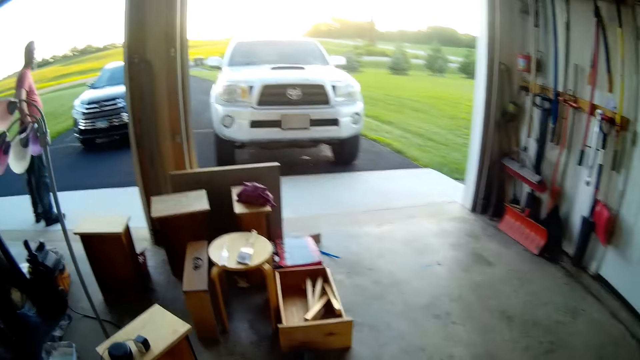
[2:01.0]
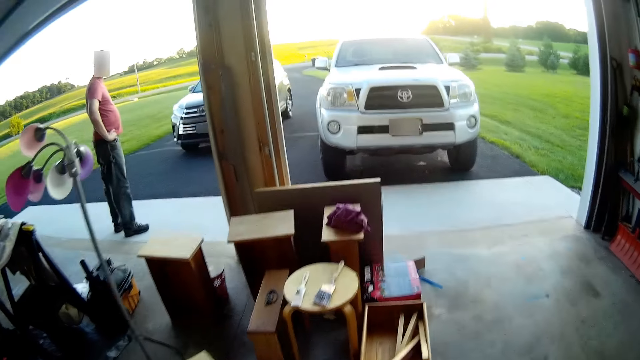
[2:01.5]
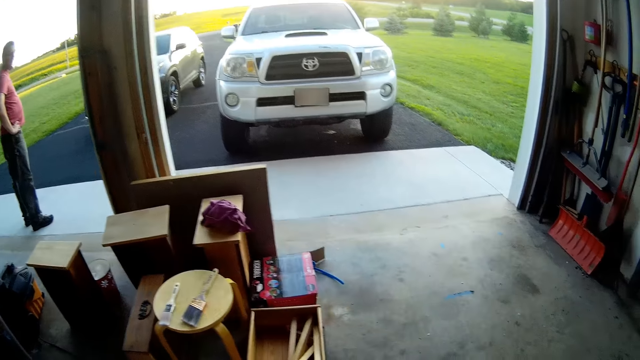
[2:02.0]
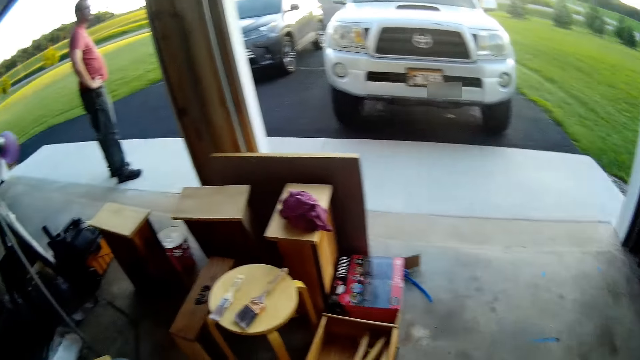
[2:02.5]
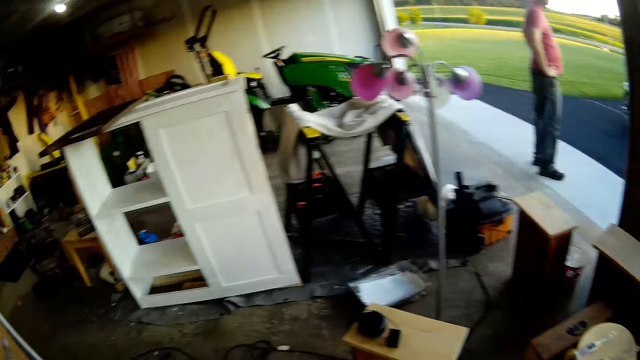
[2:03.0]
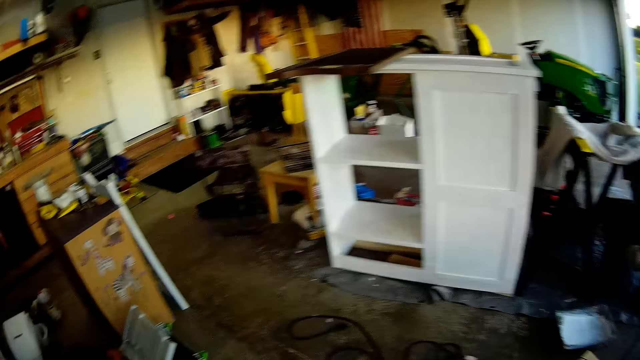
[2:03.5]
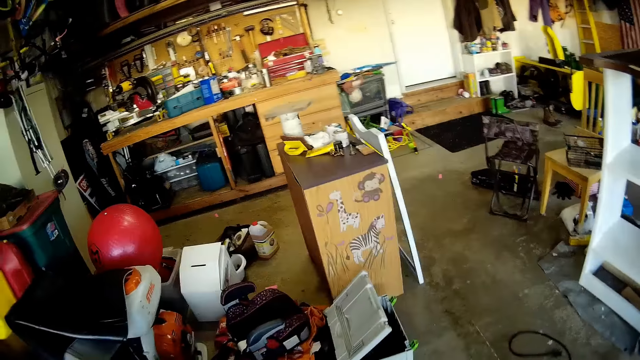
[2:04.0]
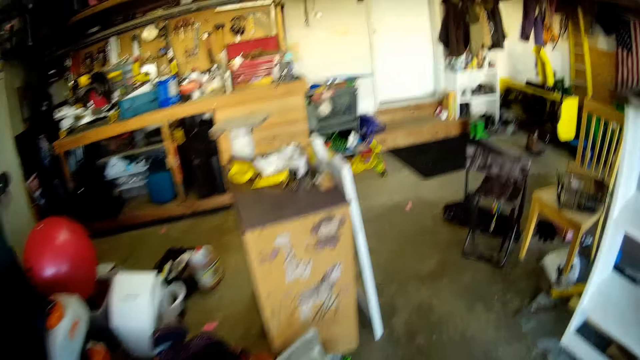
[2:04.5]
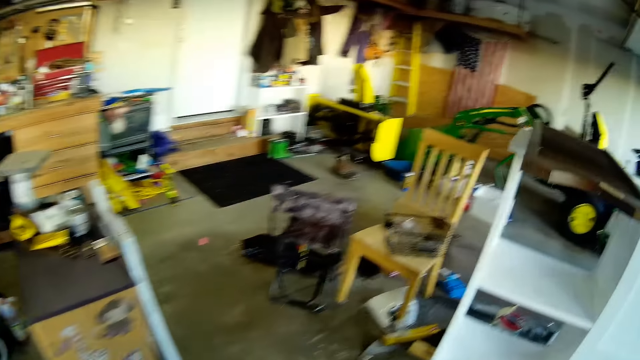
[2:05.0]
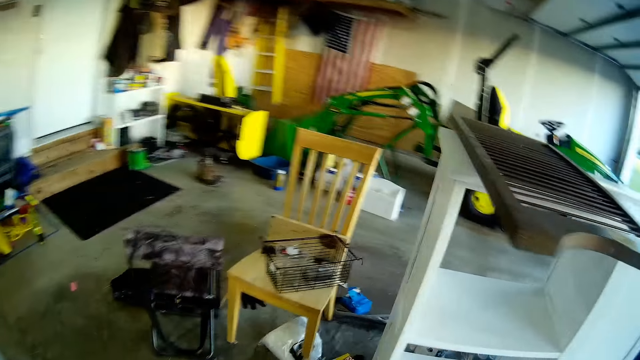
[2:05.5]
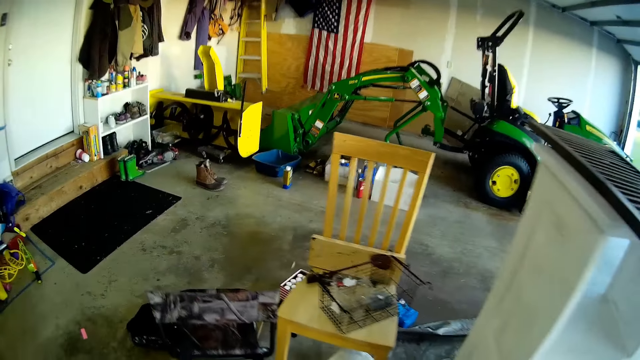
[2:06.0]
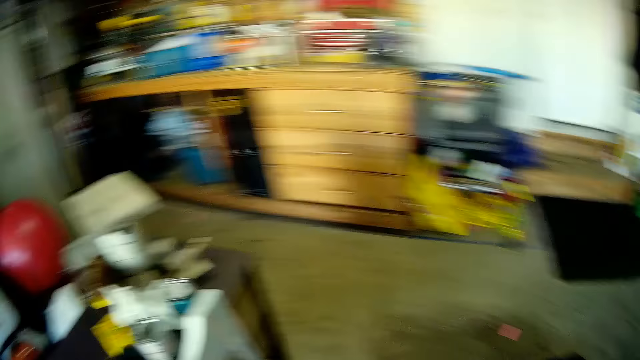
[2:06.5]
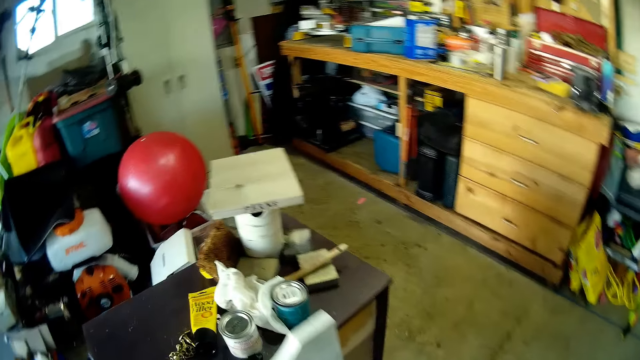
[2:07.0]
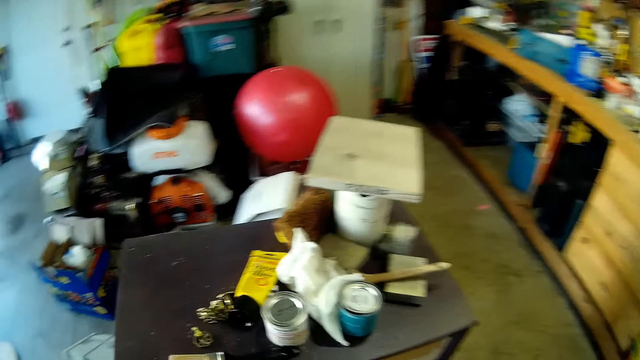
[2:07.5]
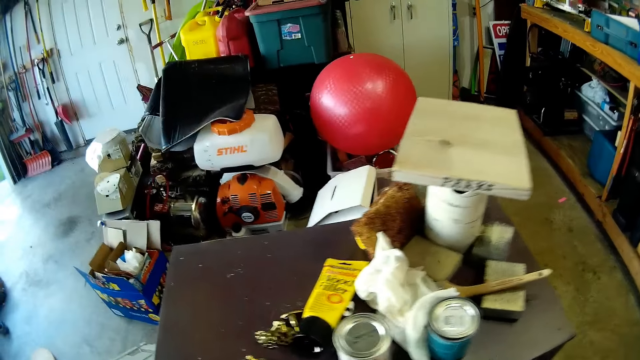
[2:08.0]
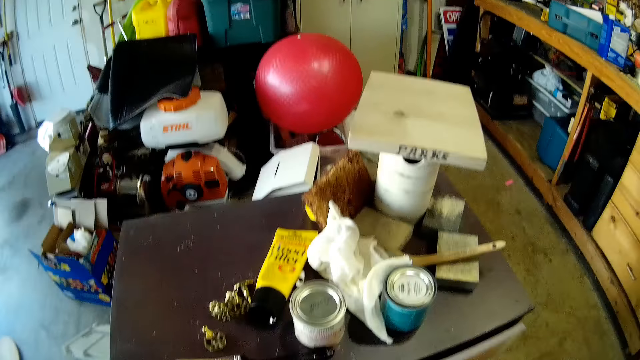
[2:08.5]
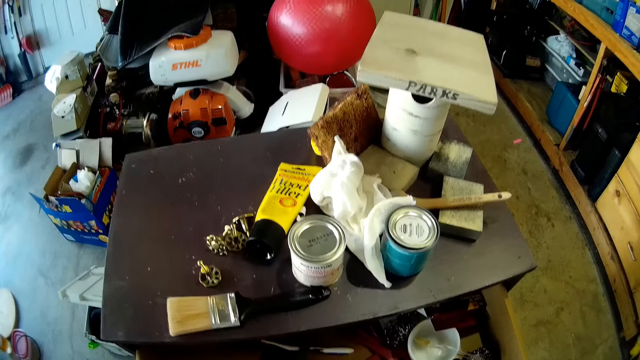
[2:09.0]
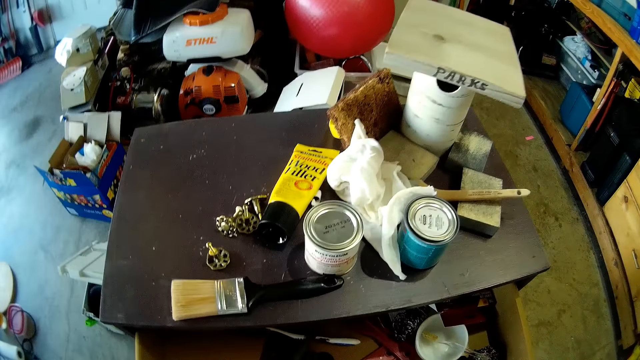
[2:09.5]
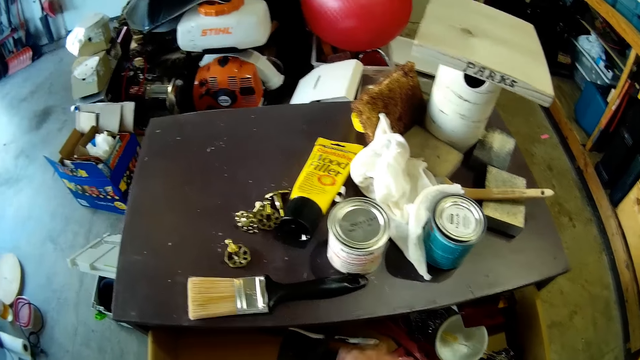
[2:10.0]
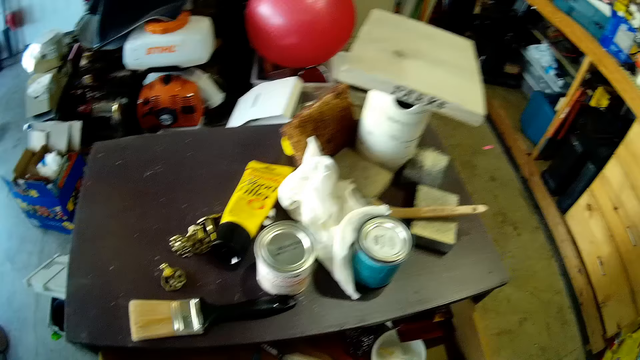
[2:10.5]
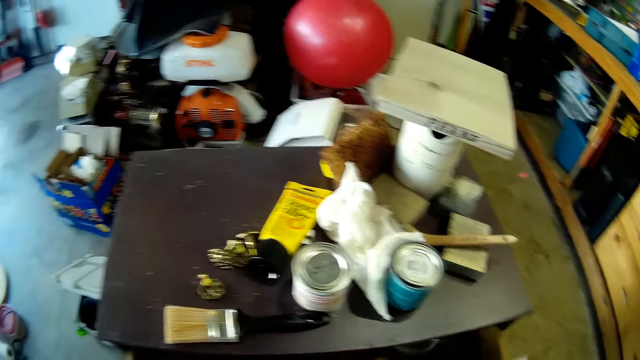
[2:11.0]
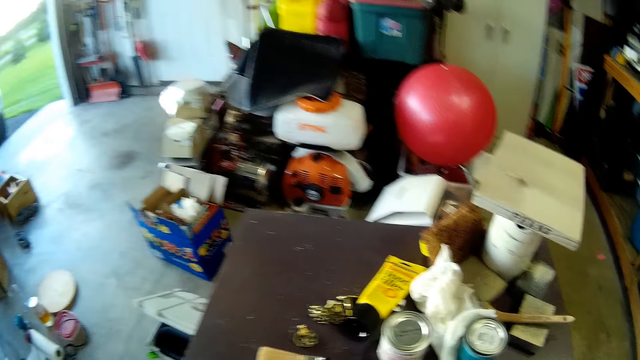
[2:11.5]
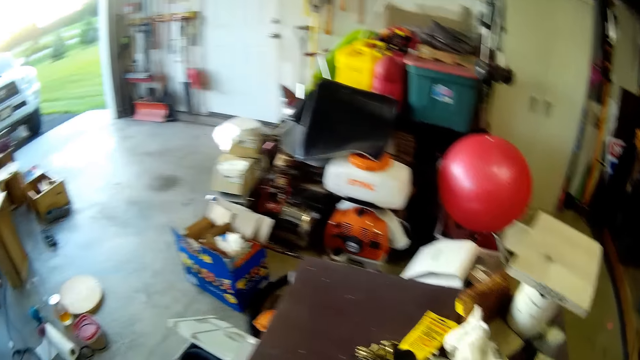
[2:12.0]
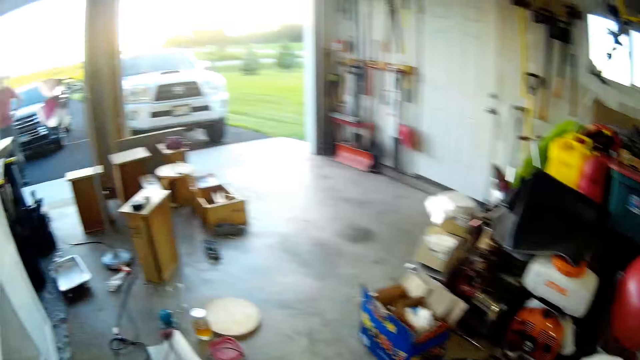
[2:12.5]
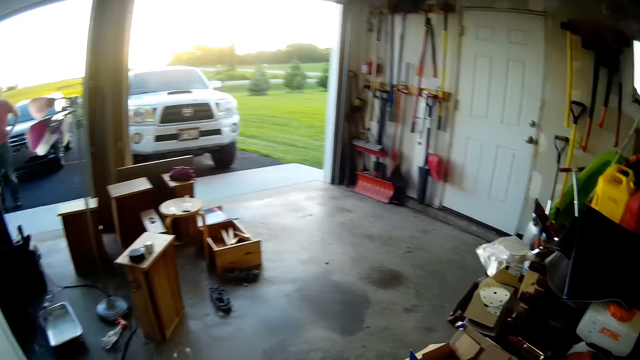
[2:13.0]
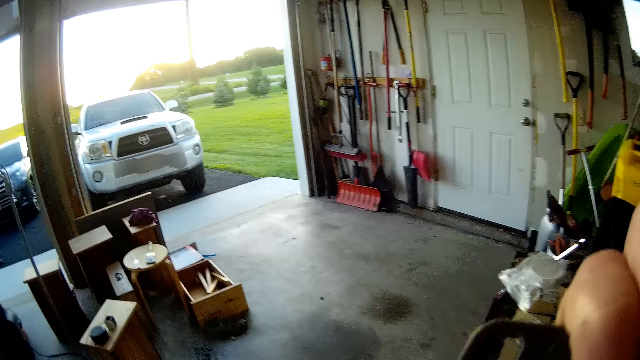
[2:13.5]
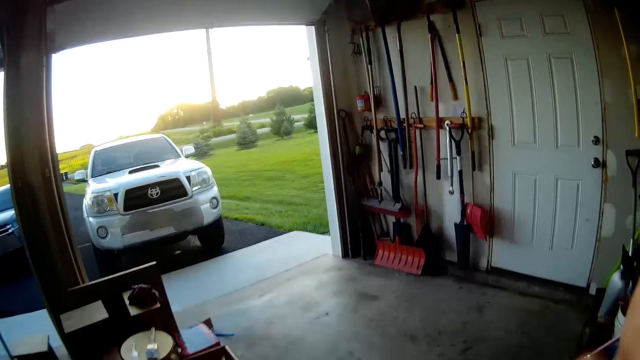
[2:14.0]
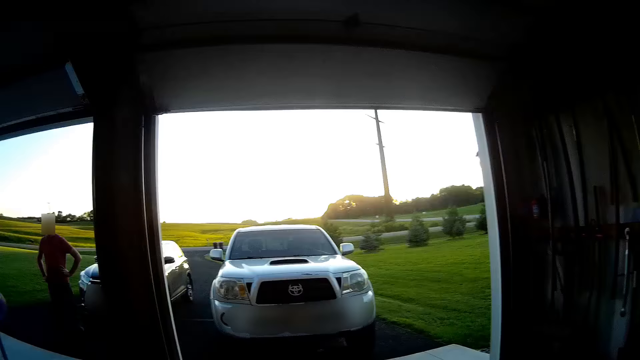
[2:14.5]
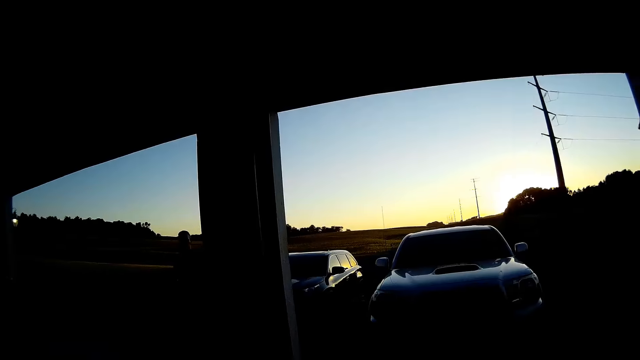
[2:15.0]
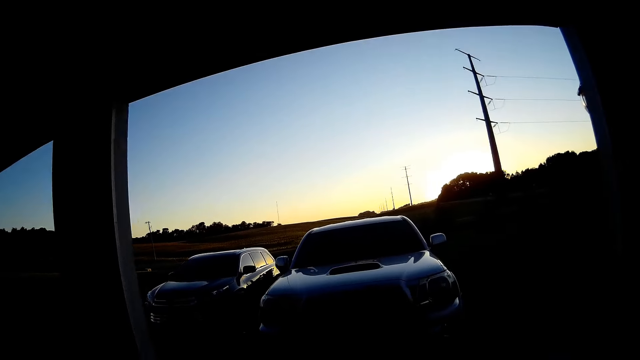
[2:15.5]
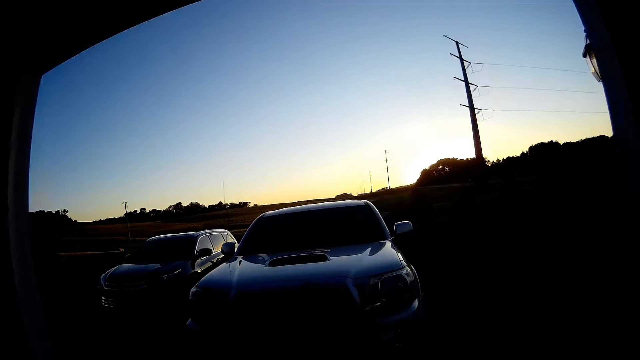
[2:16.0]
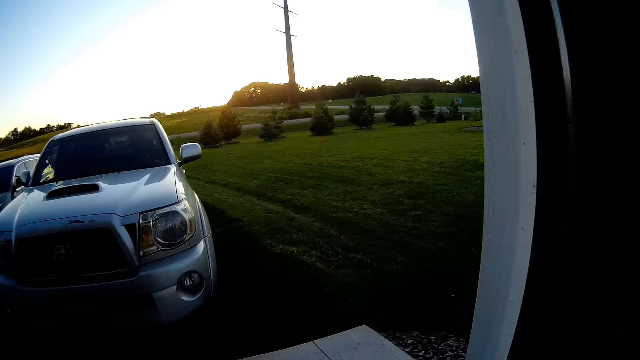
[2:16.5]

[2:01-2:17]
The camera wearer looks around the workshop. They open a drawer. They pick up a toothbrush from the drawer. They shut the drawer. They walk in the workshop.

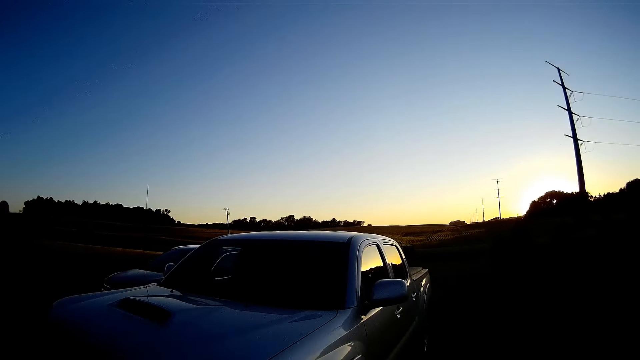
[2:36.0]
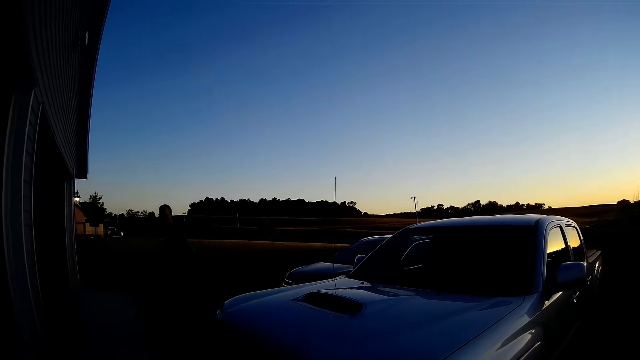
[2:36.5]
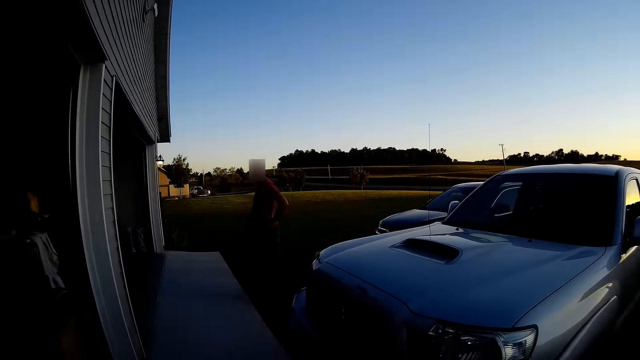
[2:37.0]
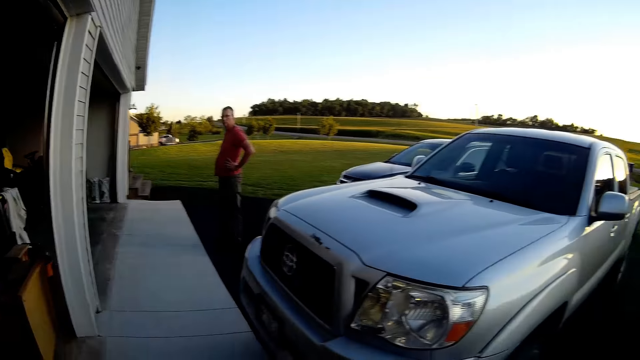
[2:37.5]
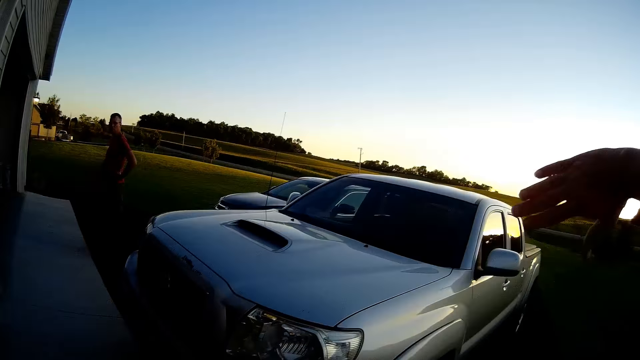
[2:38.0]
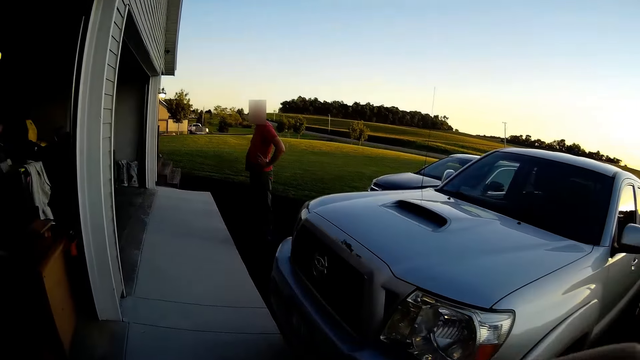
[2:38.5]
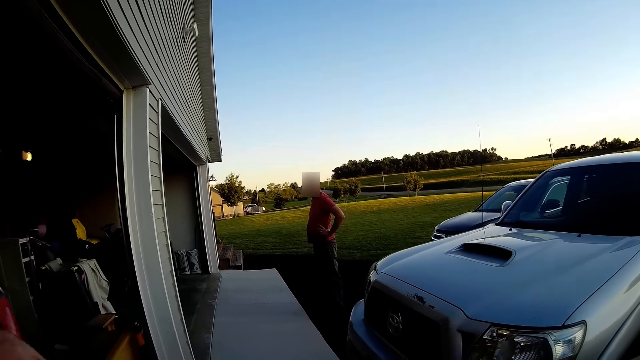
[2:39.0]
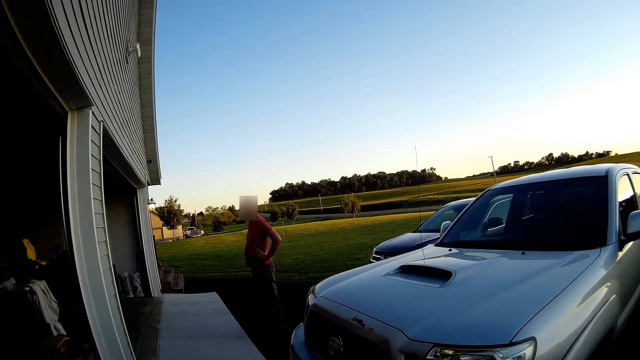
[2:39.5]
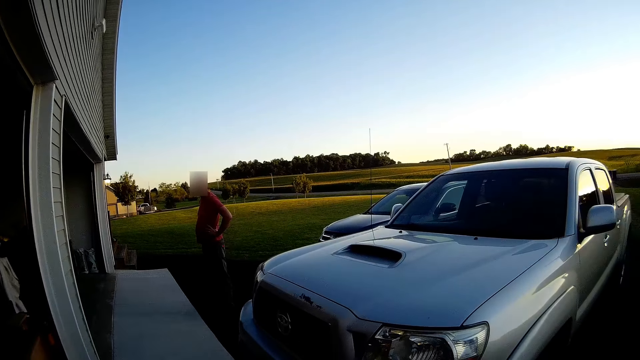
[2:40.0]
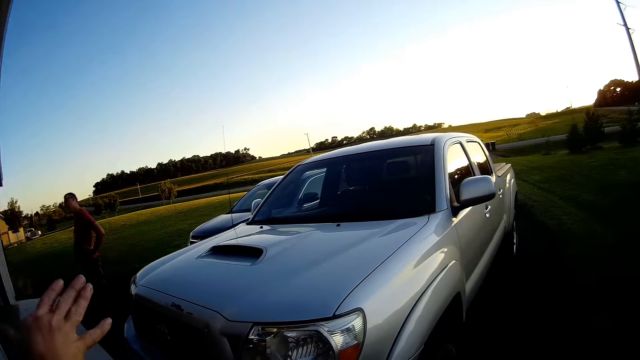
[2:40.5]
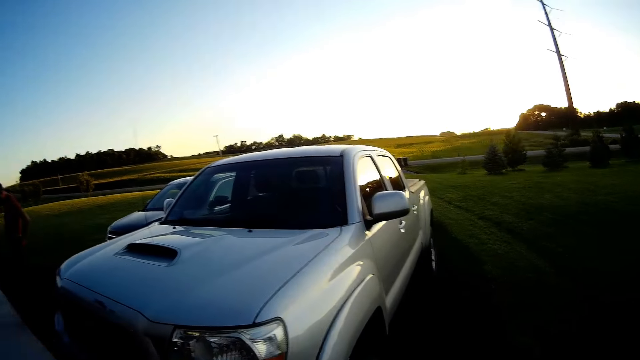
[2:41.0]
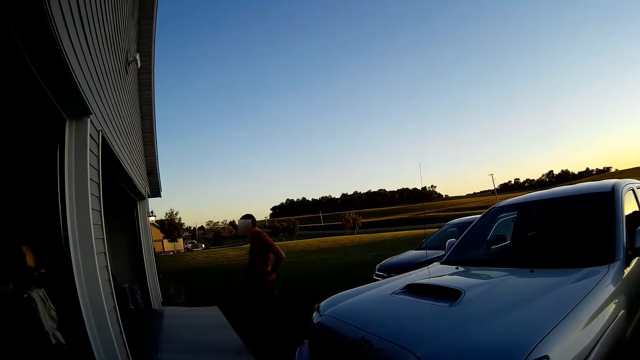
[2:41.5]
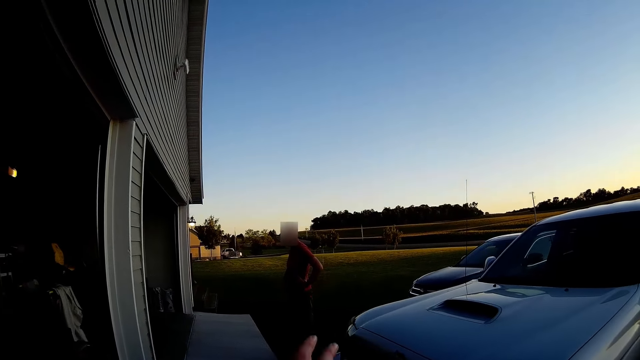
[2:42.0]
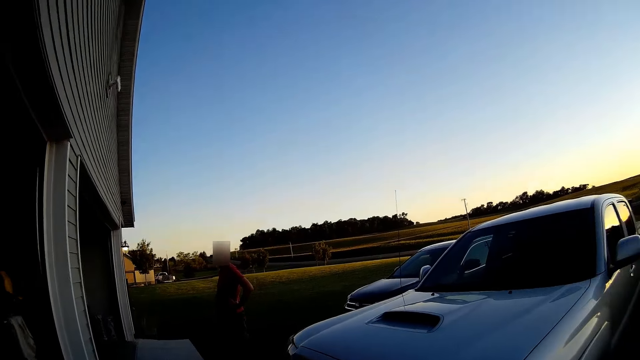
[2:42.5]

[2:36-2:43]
The camera wearer moves her hands.
